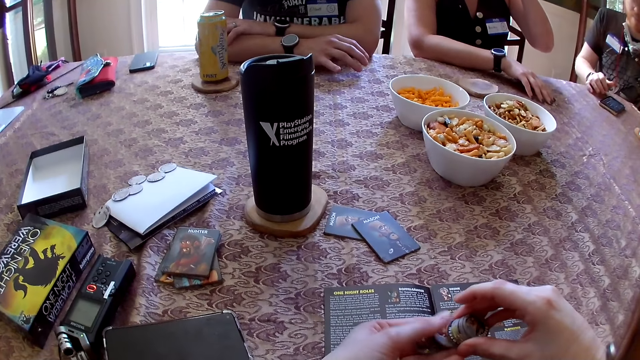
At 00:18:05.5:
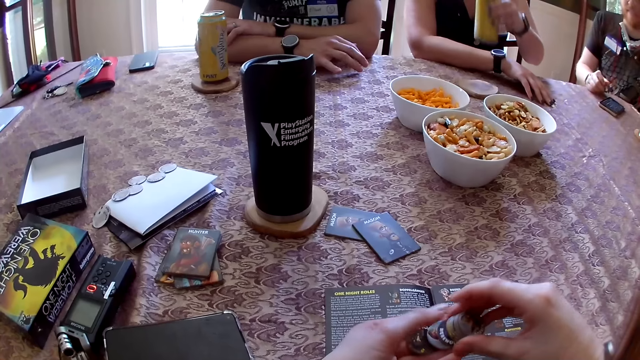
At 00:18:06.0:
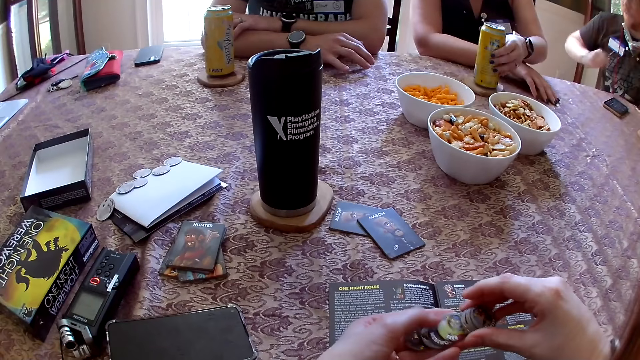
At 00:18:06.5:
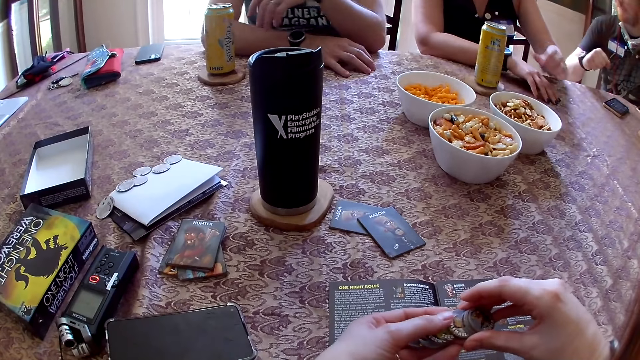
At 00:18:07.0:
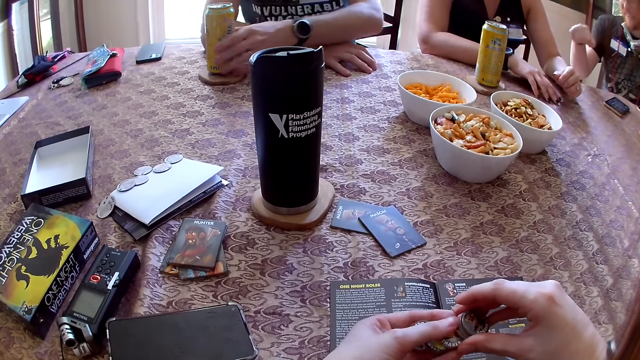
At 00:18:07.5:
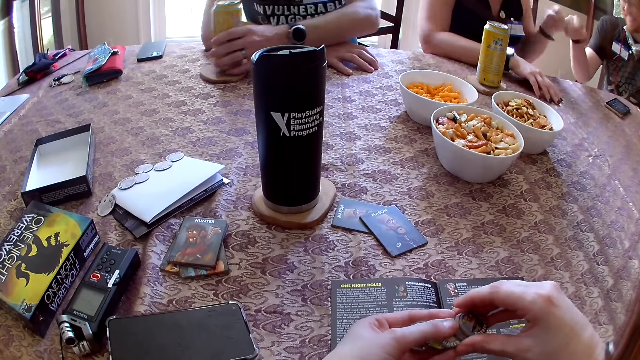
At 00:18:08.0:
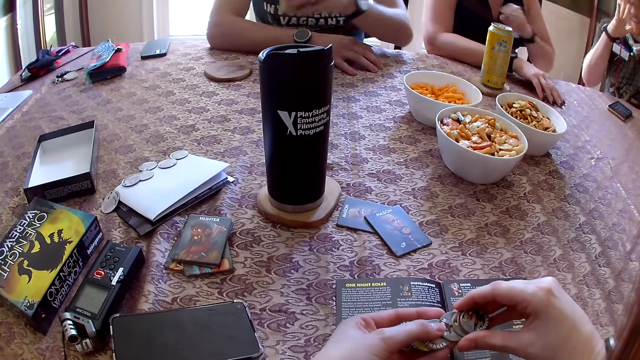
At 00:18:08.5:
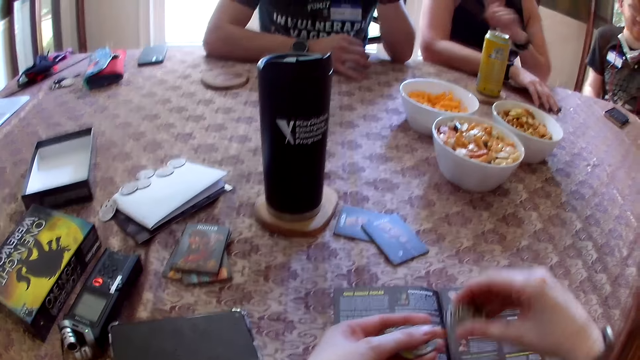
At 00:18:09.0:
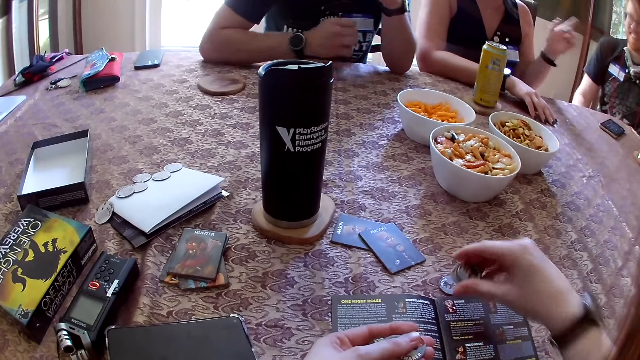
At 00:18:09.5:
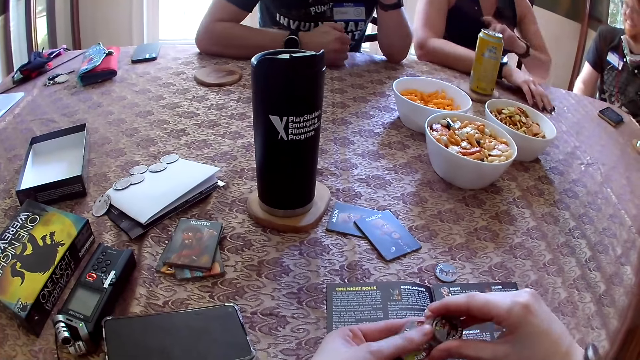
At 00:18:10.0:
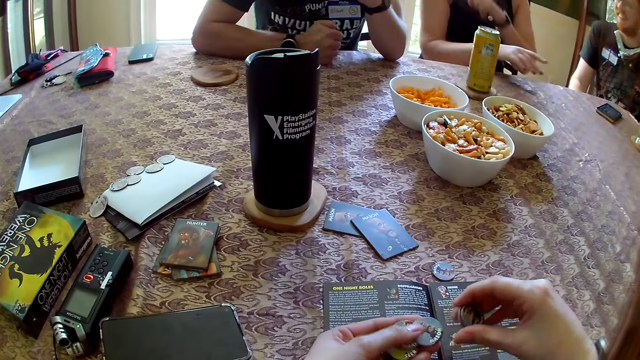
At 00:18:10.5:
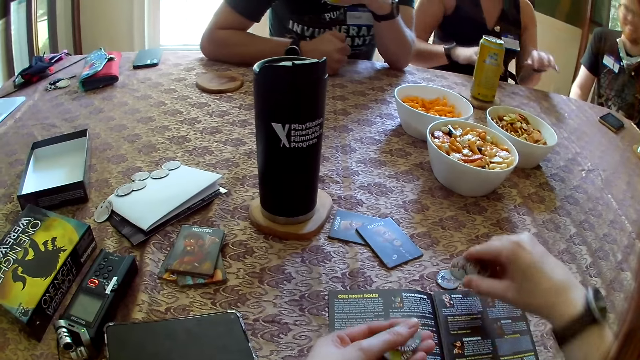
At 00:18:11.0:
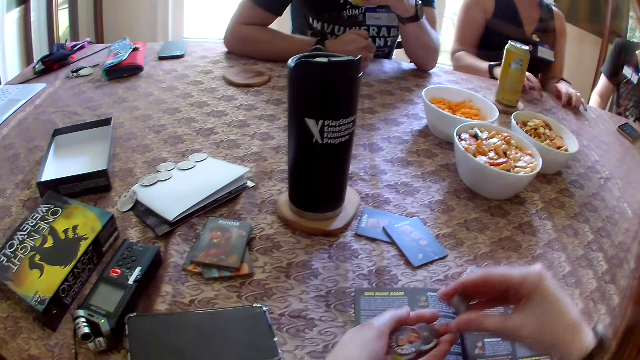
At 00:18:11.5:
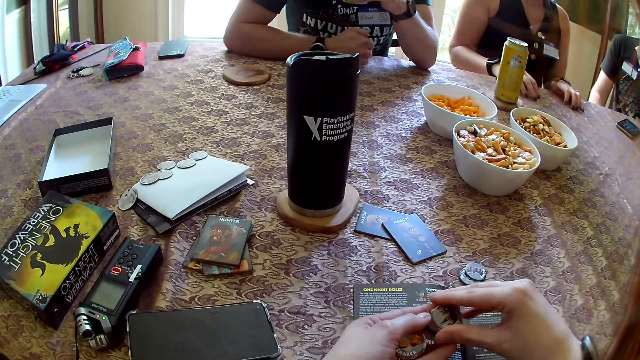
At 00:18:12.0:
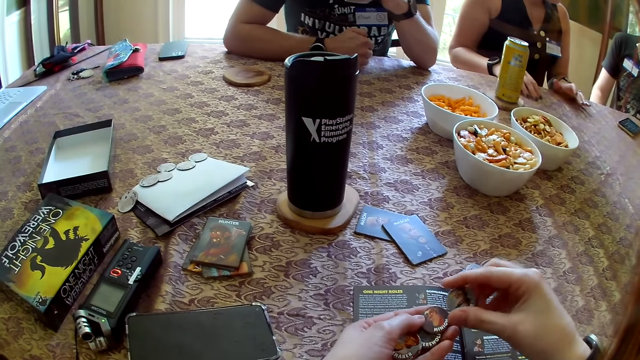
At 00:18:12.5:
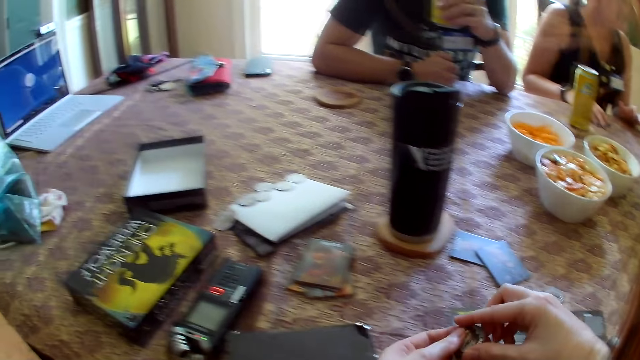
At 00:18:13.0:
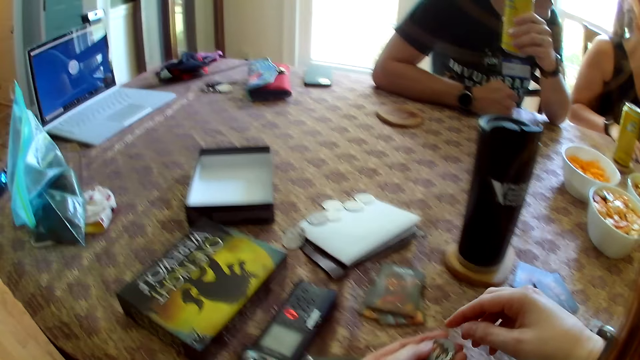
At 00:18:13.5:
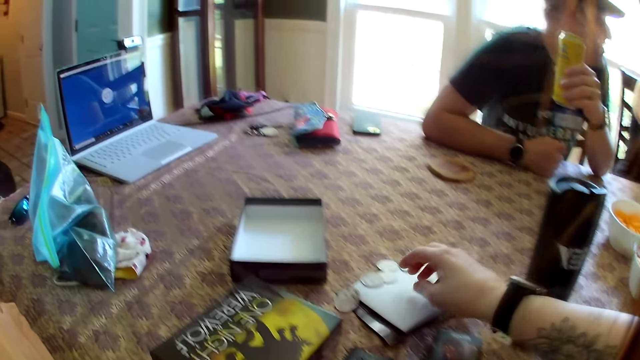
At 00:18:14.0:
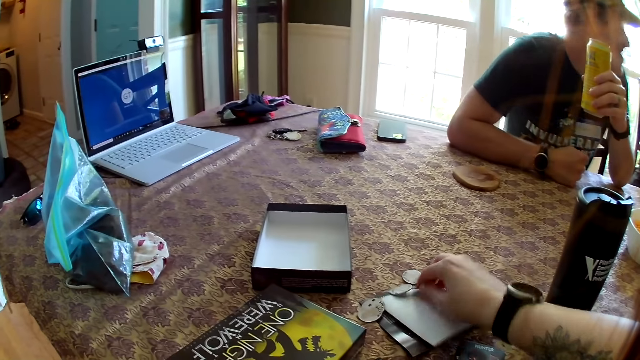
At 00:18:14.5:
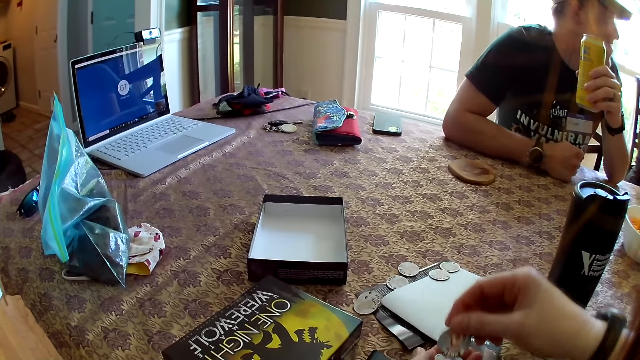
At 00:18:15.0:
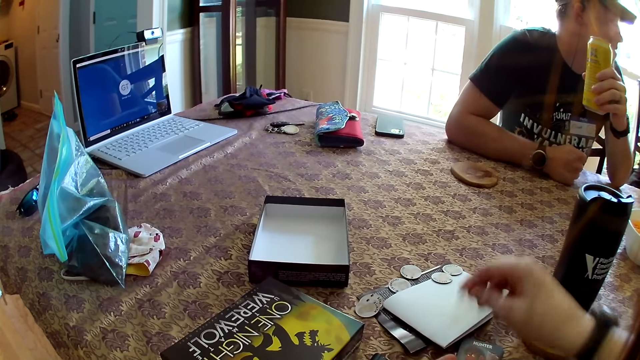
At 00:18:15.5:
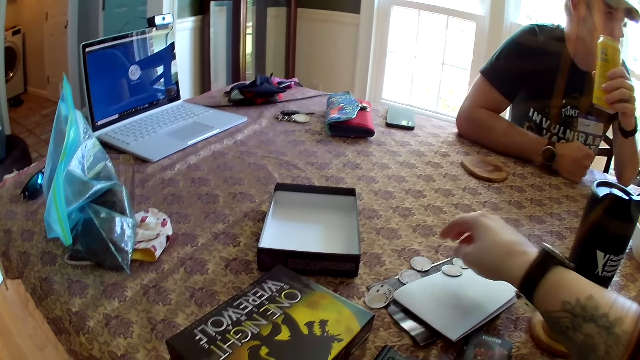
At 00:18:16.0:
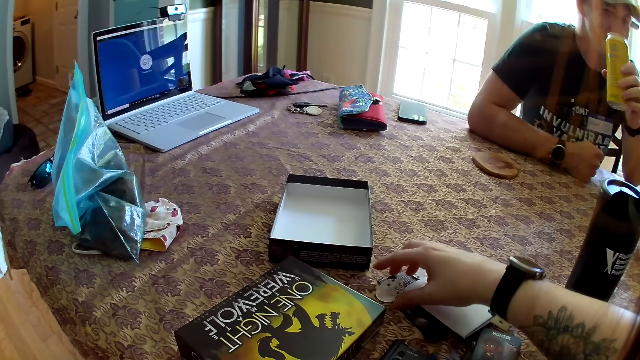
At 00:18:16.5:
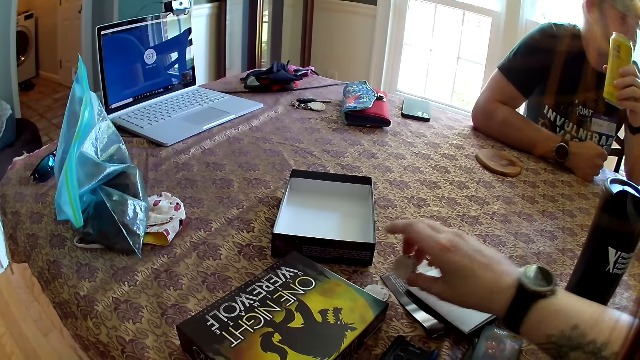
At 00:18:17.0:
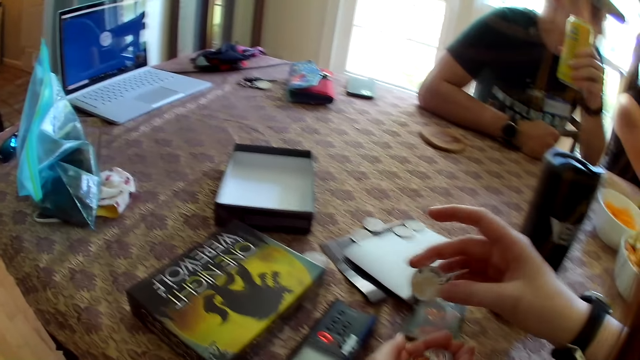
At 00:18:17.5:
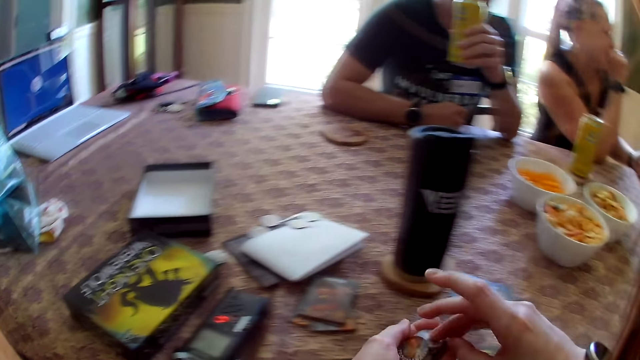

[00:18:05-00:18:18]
A woman places the can of drink on the drink stand on the table with her left hand. A man picks up the can of drink from the coaster on the table with his left hand. The woman interacts with another man. The first man picks up the can of drink from the coaster on the table with his right hand. The camera wearer drops a token on the table with her right hand. She passes the tokens in her right hand to her left hand. She picks a token from the table with her right hand. She passes the token from her right hand to her left hand. Another woman laughs.

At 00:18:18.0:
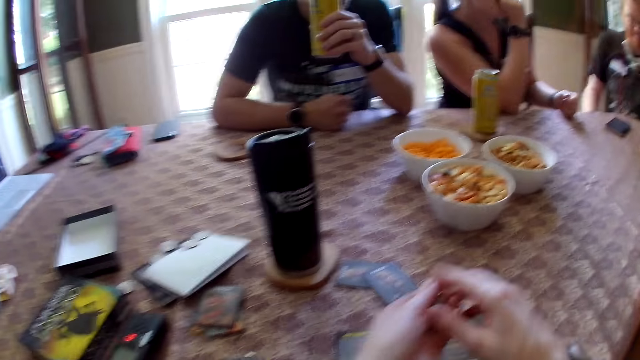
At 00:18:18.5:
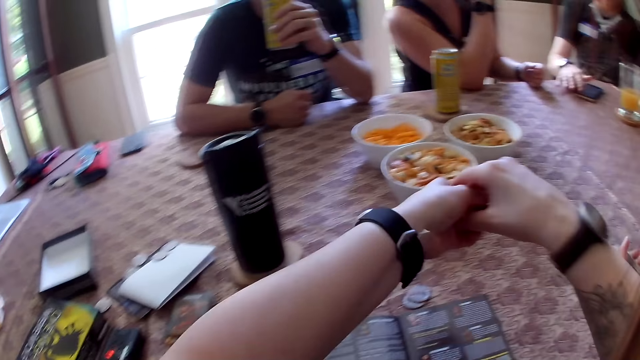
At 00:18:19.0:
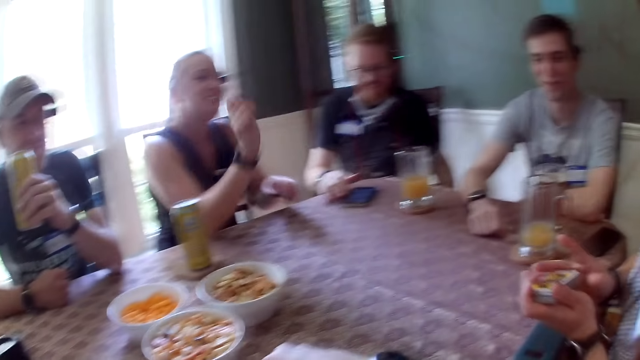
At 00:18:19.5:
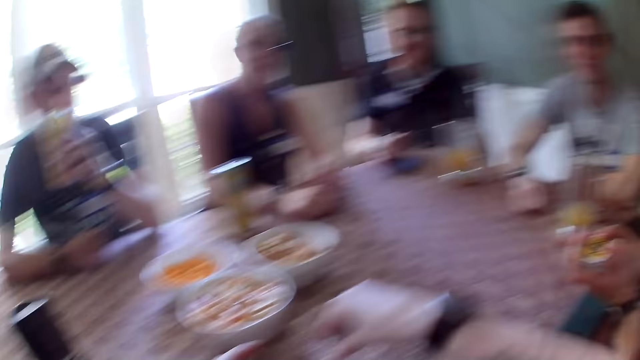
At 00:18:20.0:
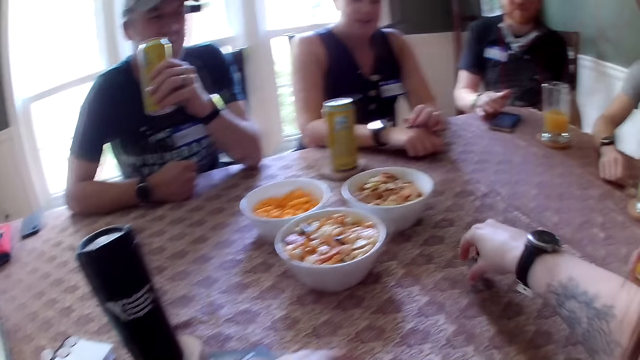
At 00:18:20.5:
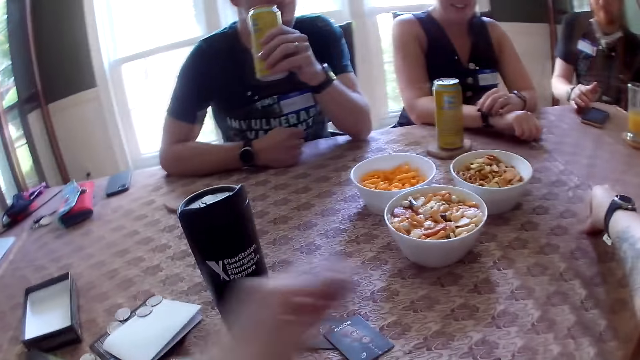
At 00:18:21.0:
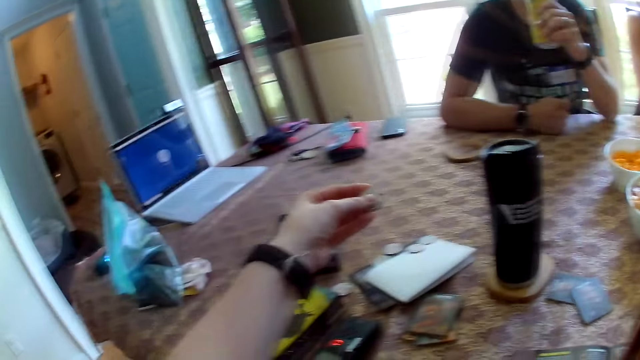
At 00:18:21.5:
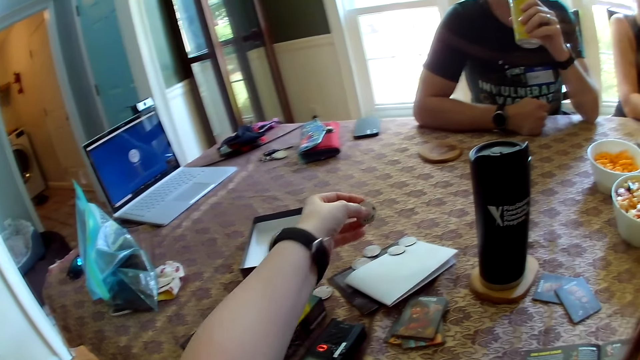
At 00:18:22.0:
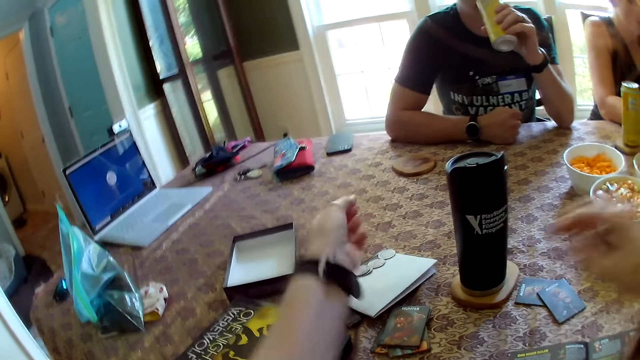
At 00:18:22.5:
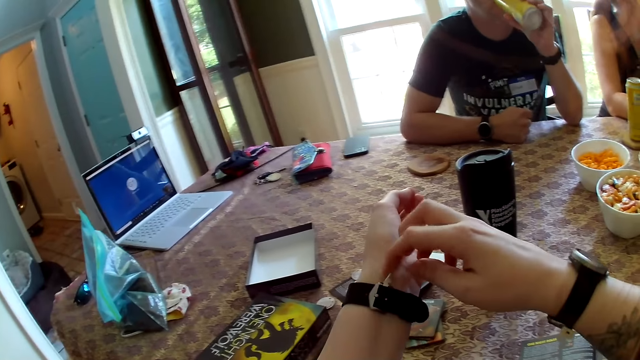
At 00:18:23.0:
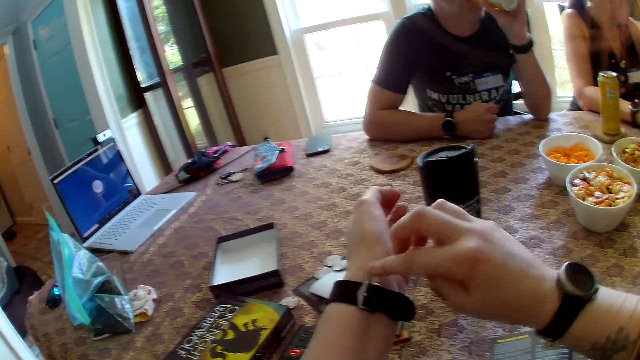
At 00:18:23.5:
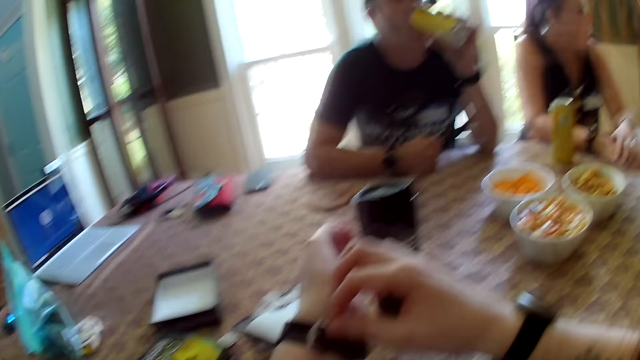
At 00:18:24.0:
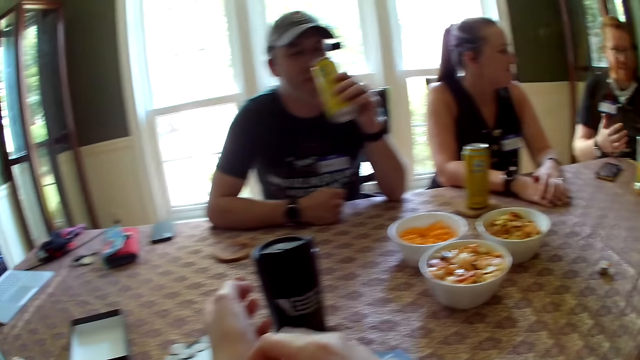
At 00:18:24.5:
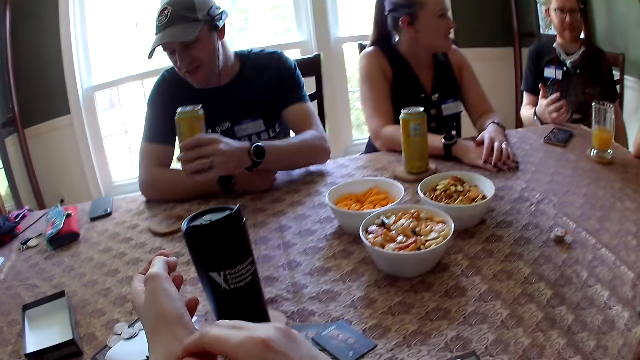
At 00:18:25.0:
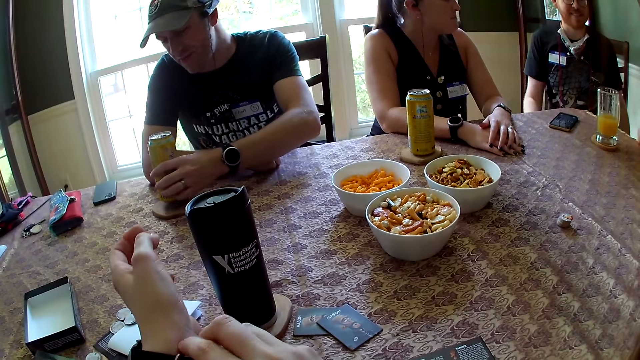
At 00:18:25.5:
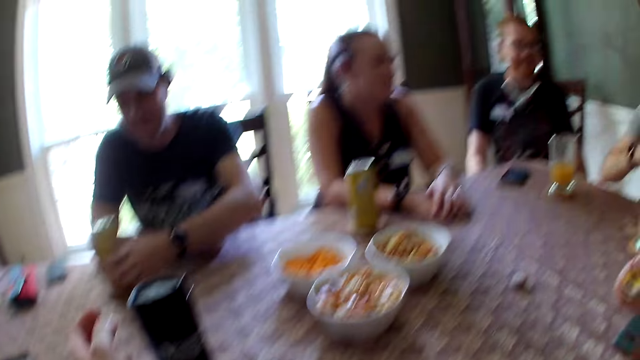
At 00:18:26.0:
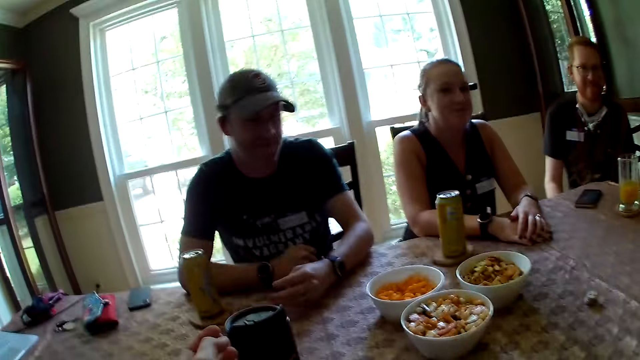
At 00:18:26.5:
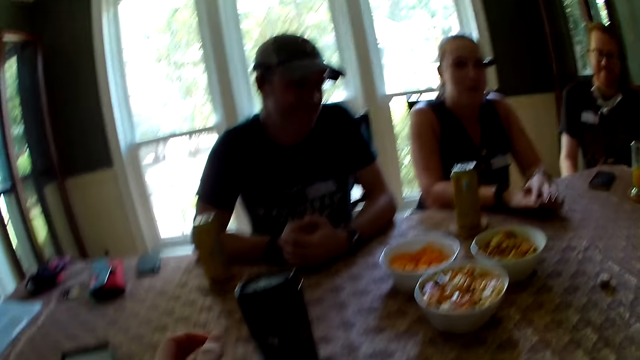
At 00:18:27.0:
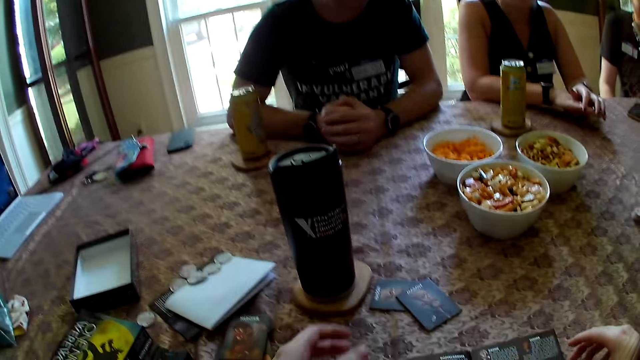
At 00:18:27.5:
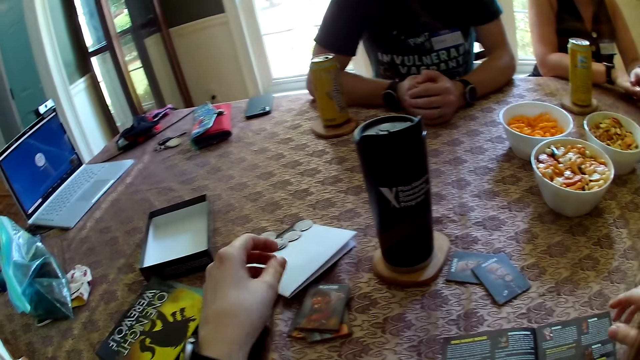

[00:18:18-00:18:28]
A man speaks to a group of people at the table. The camera wearer interacts with groups of people at the table. Another man touches his phone with his hand. The camera wearer speaks to a group of people at the table. She arranges a token. The other man speaks to a group of people at the table. The camera wearer looks around. She removes something from her wrist. A third man drinks the juice. The camera wearer wipes her hand. The third man drops the juice or beer on the table. The camera wearer interacts with groups of people at the table.
